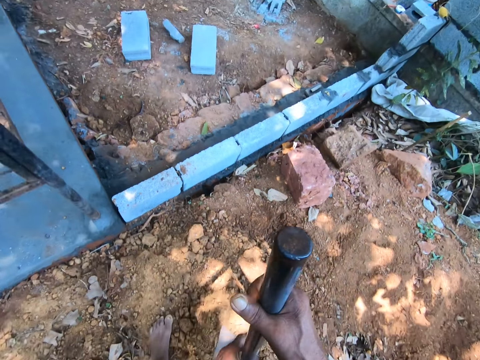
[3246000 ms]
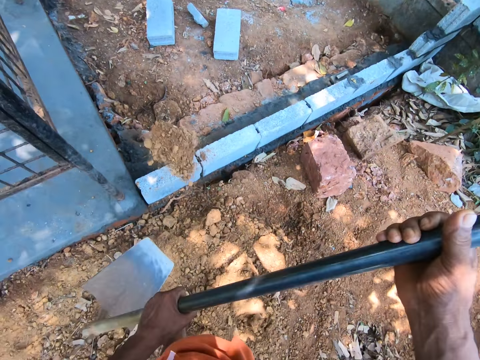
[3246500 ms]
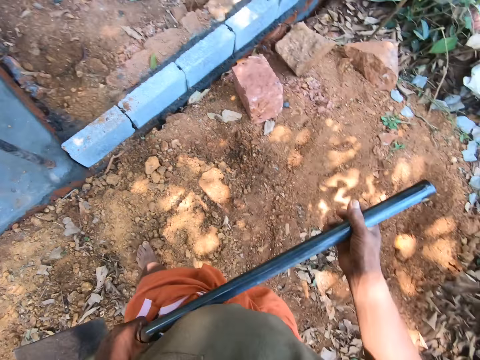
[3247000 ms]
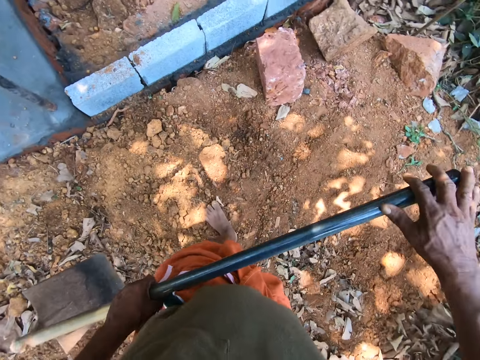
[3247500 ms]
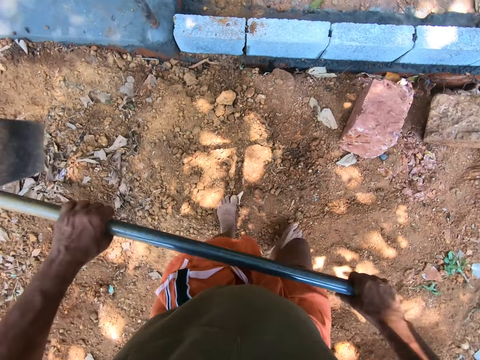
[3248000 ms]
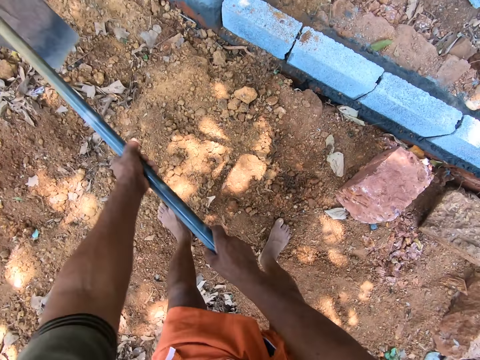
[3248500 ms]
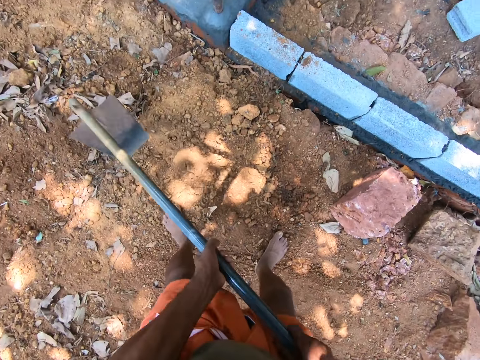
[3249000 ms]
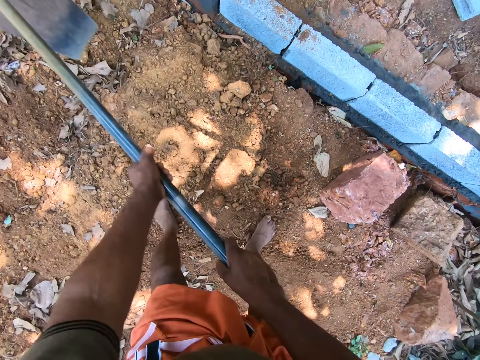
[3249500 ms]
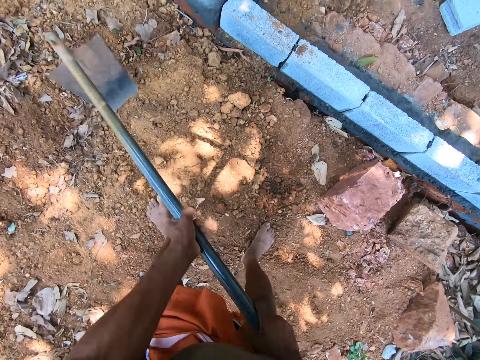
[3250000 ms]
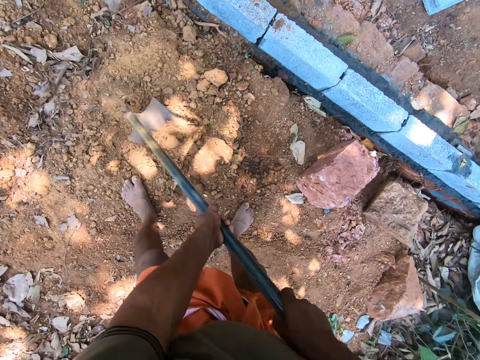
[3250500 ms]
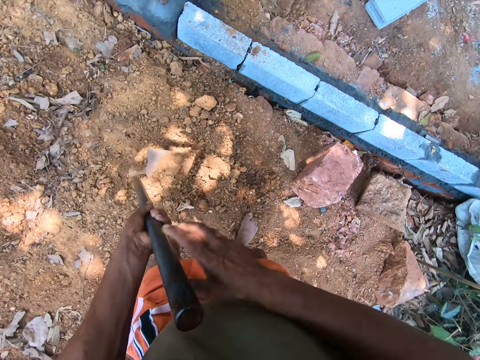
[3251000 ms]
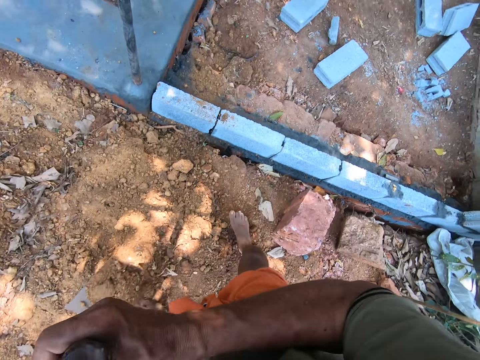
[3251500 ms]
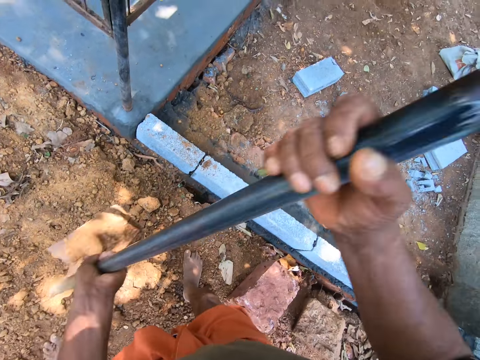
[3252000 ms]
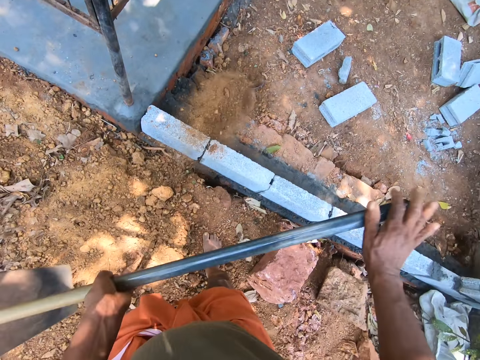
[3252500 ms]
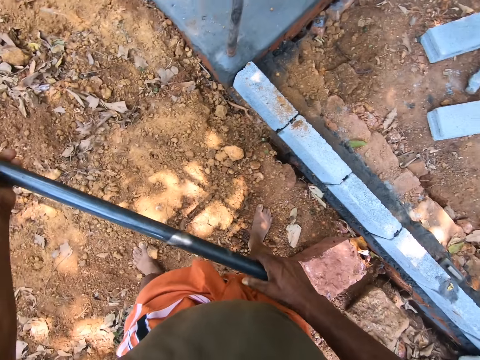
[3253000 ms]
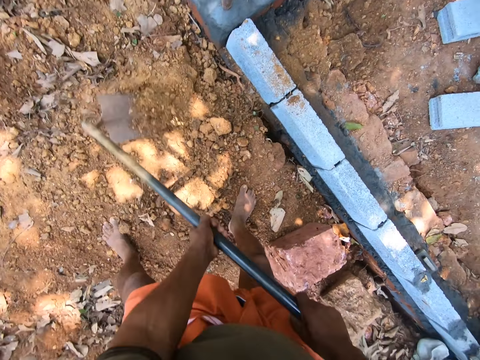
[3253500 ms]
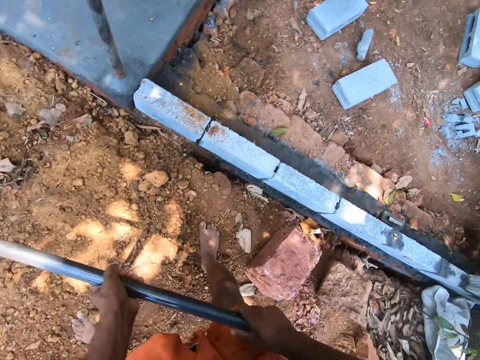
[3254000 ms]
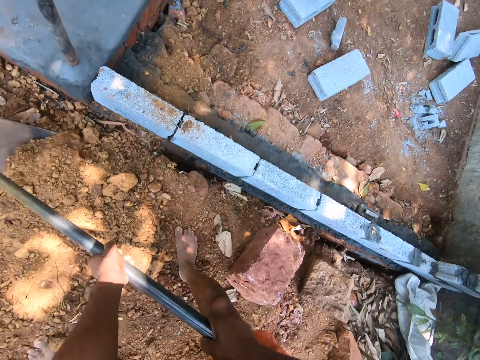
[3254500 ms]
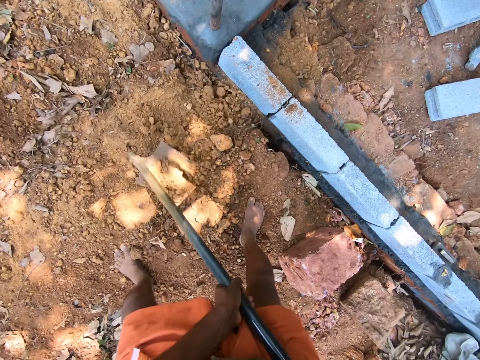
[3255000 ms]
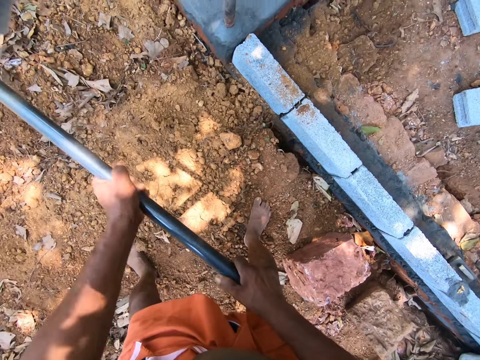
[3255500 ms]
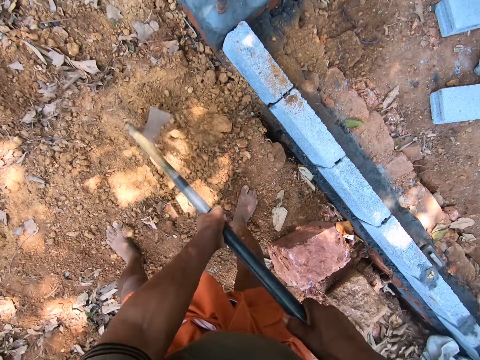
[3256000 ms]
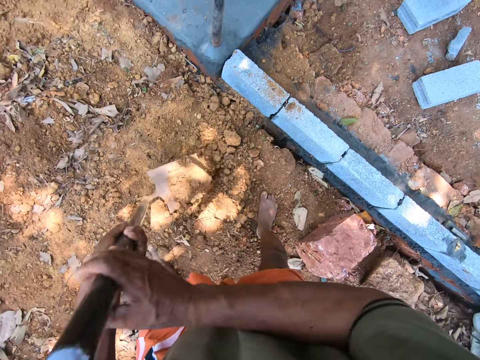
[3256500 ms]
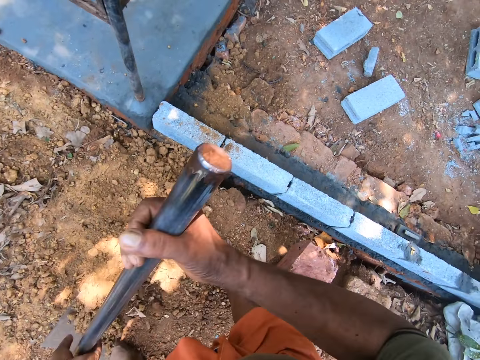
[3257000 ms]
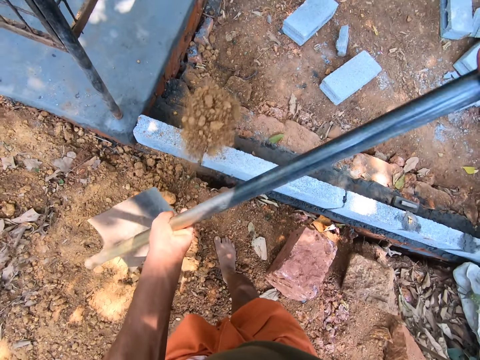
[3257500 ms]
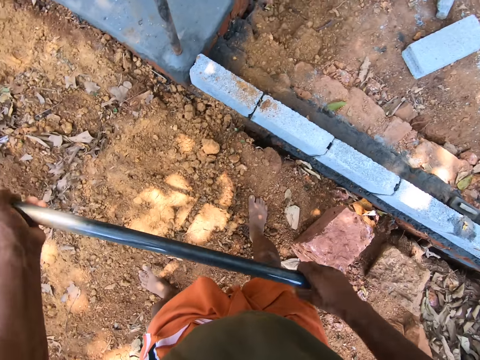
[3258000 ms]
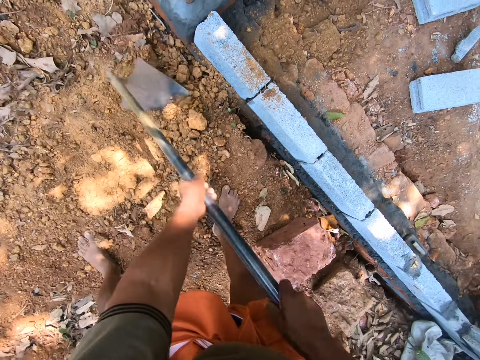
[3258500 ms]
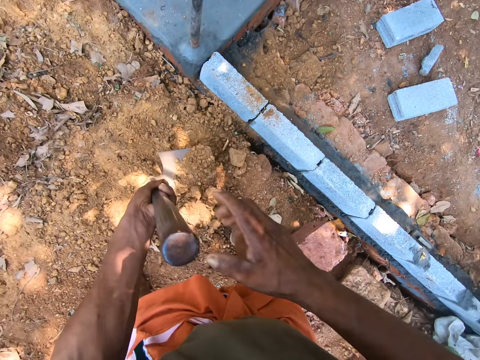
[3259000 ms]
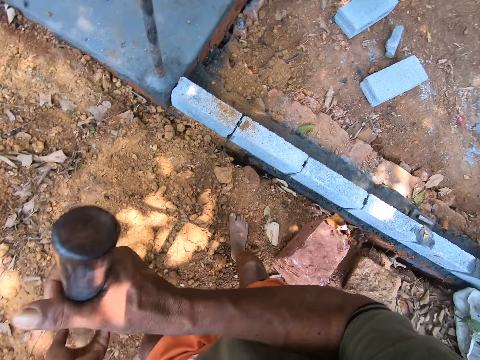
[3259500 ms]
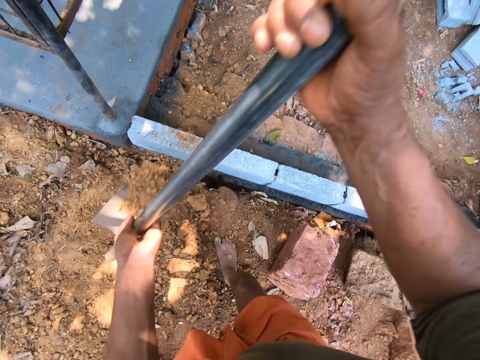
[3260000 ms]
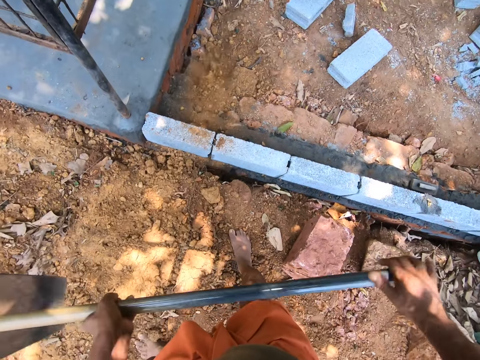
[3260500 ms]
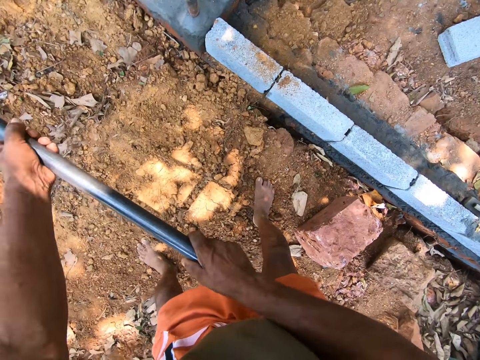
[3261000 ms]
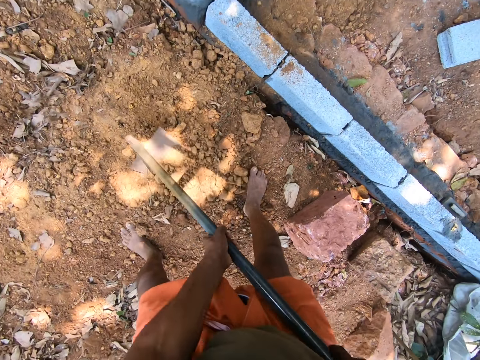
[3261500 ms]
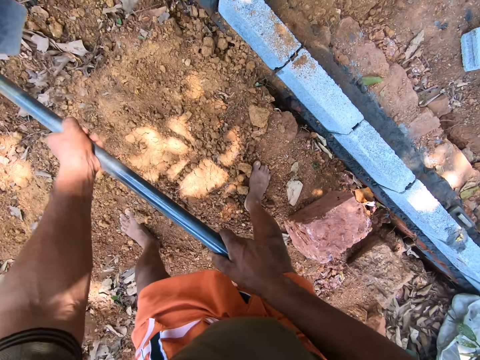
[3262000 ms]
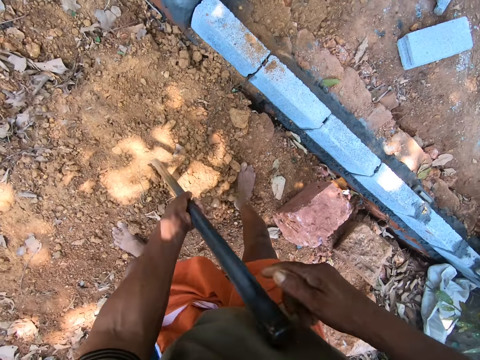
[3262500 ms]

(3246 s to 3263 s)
The camera wearer moves sand into the bush with the hoe in his hands. He pours soil. He holds the hoe and lifts the hoe. He digs the ground with the hoe in his hands. He lifts the hoe and digs the soil. He lifts the hoe, digs the soil and scoops soil with the hoe. He lifts the hoe. He moves sand into the bush with the hoe in his hands. He pours soil. He lifts the hoe. He digs the ground with the hoe in his hands. He lifts the hoe and digs the soil. He takes sand from the ground with the hoe using both hands. He pours the sand on the ground with the hoe using both hands. He digs the ground. He takes sand from the ground with the hoe using both hands. He pours the sand on the ground with the hoe using both hands. He tills the ground with the hoe using both hands.

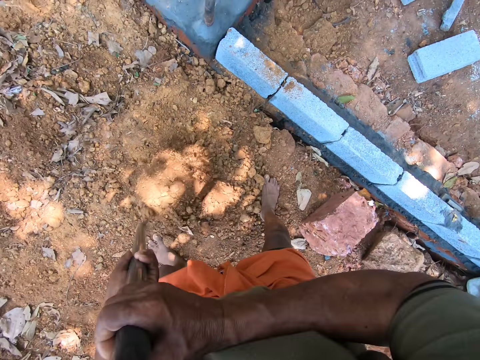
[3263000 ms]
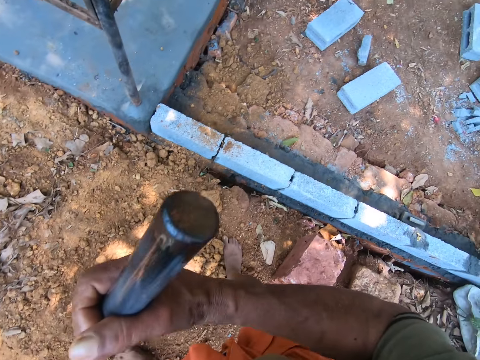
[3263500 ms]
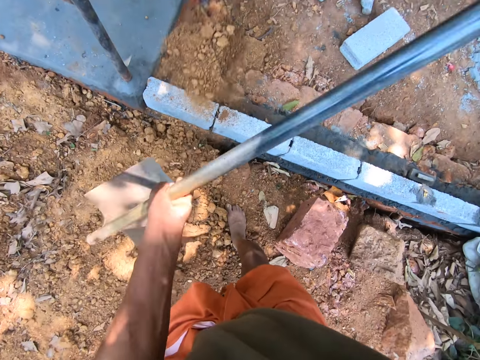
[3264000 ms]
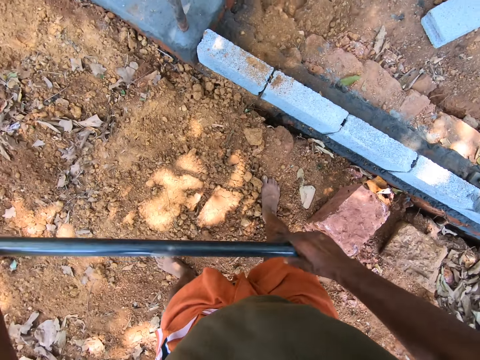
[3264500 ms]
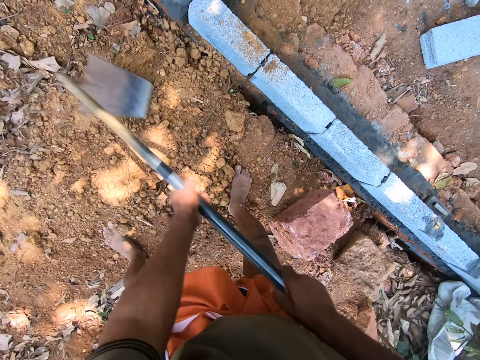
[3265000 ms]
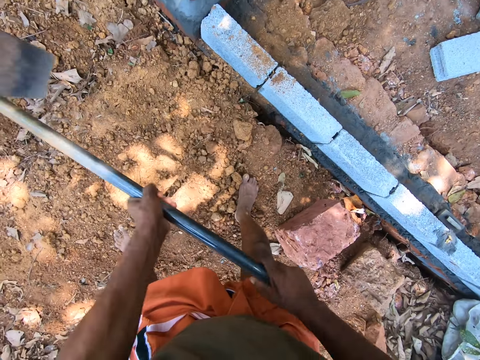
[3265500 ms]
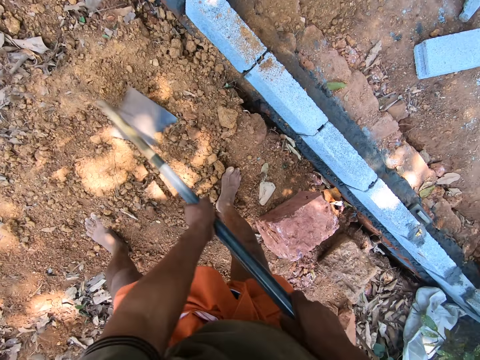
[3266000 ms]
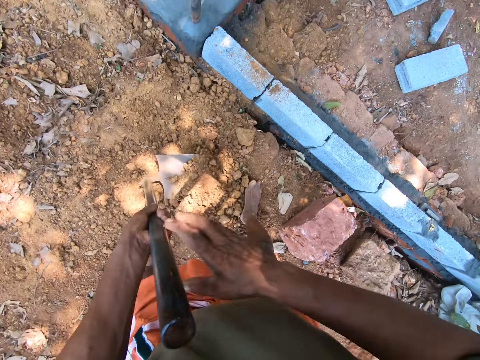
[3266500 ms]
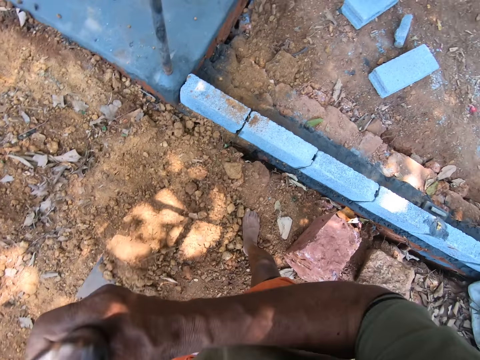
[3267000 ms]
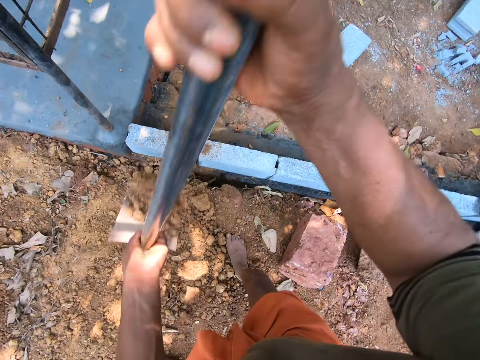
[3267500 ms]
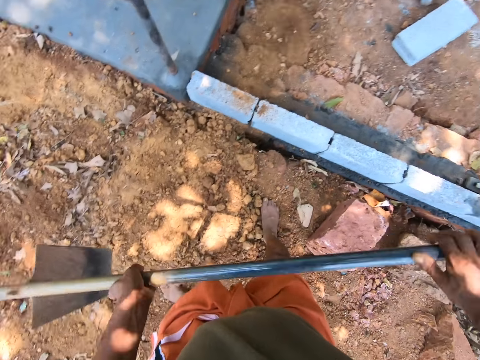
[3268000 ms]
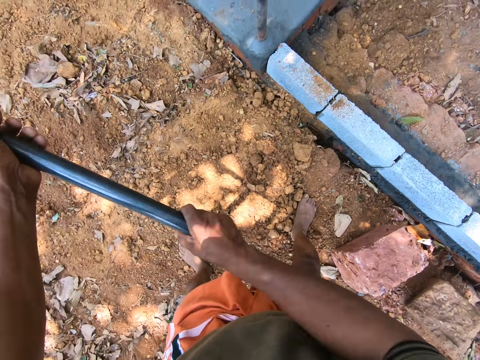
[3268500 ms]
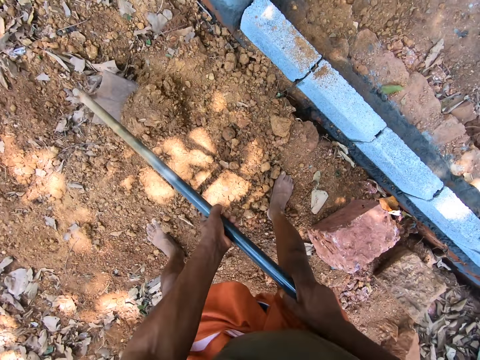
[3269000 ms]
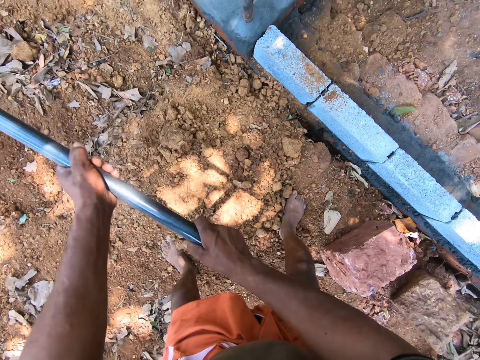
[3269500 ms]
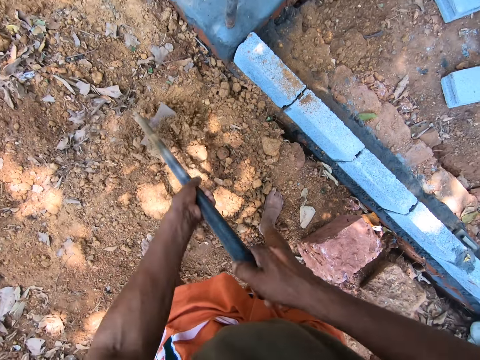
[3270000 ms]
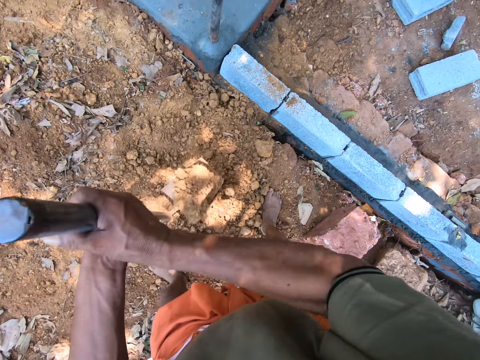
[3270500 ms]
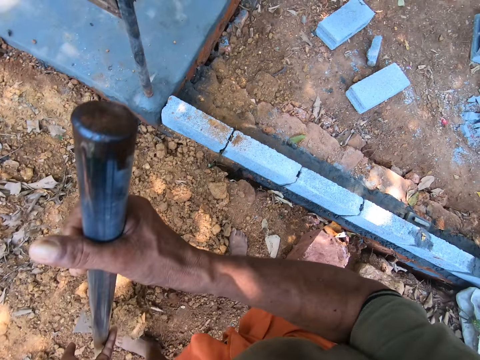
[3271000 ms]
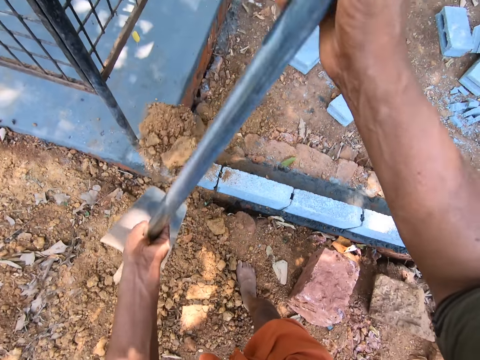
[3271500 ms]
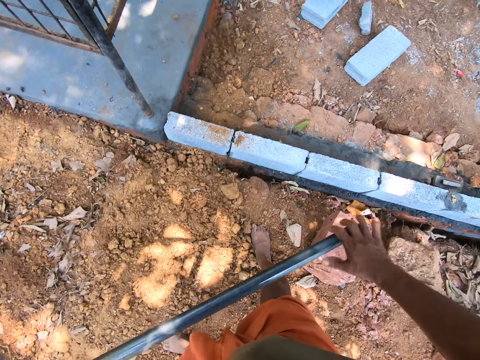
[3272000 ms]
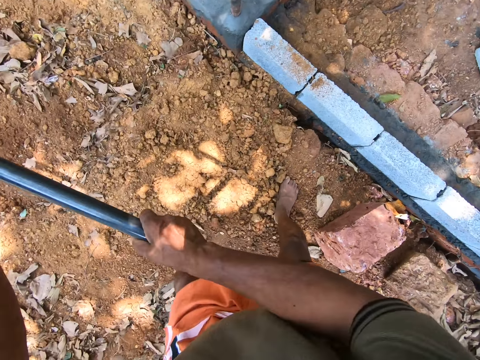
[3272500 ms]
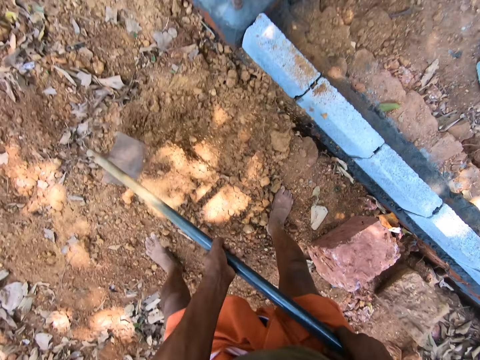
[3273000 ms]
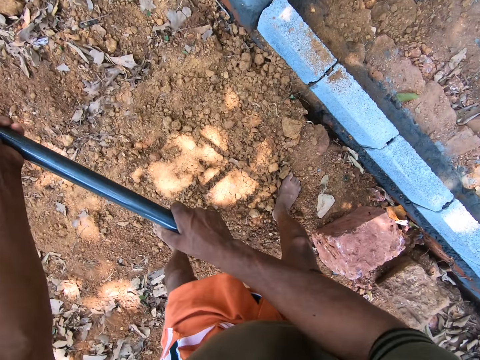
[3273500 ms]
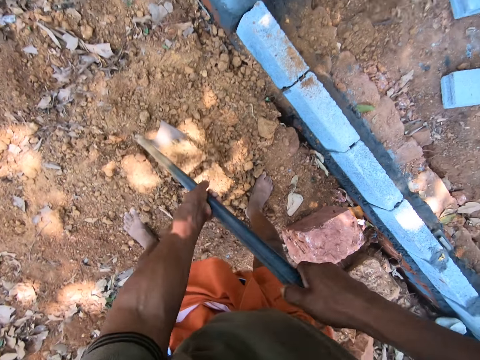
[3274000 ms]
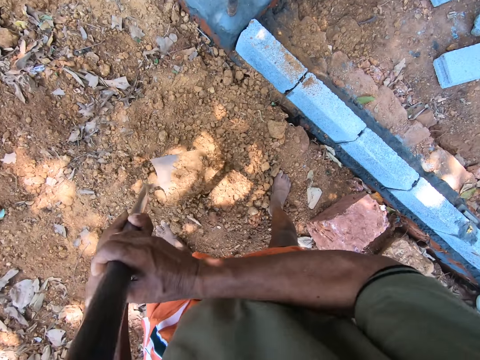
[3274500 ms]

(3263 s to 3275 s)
The camera wearer takes sand from the ground with the hoe using both hands. They pour the sand on the ground with the hoe using both hands. They till the ground with the hoe using both hands. They take the sand from the ground with the hoe using both hands. They pour the sand on the ground with the hoe using both hands. They till the ground with the hoe using both hands. They take the sand from the ground with the hoe using both hands. They pour the sand on the ground with the hoe using both hands. They till the ground with the hoe using both hands. They take the sand from the ground with the hoe using both hands.
